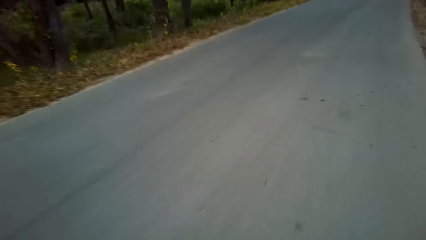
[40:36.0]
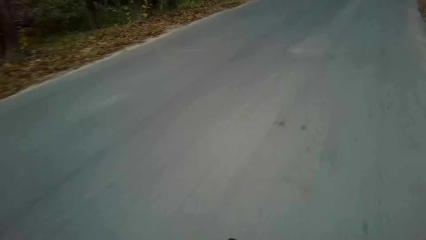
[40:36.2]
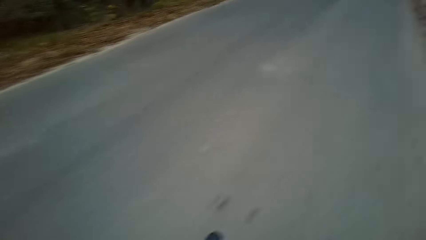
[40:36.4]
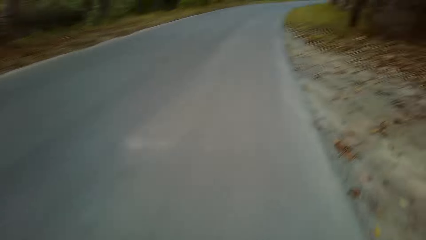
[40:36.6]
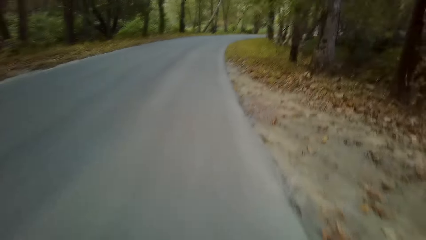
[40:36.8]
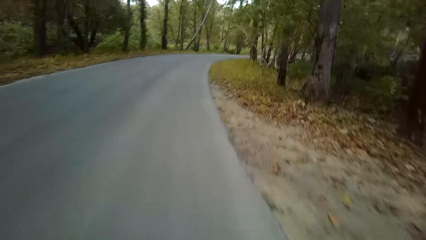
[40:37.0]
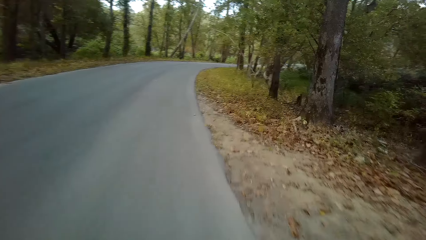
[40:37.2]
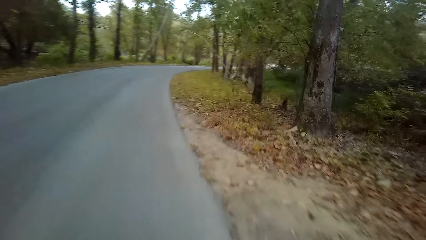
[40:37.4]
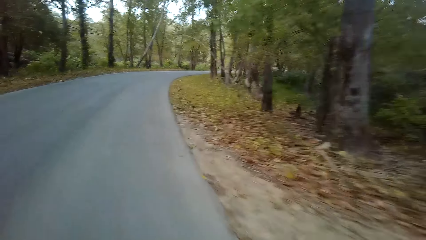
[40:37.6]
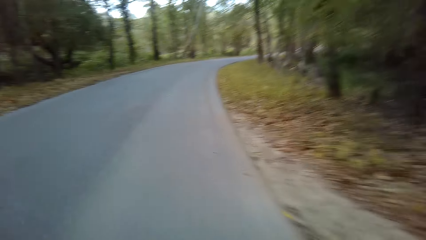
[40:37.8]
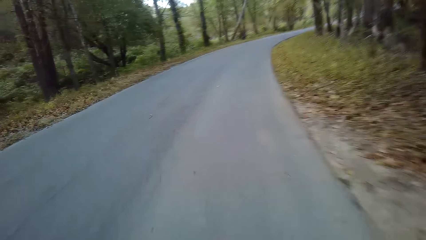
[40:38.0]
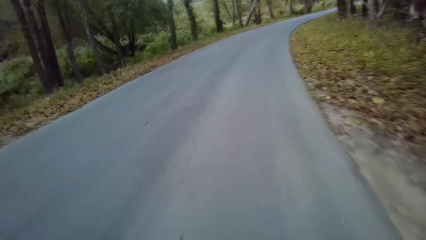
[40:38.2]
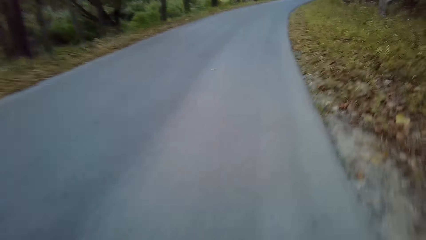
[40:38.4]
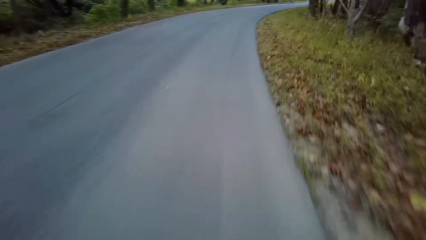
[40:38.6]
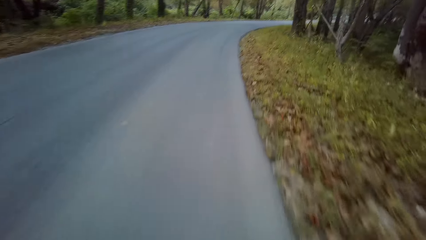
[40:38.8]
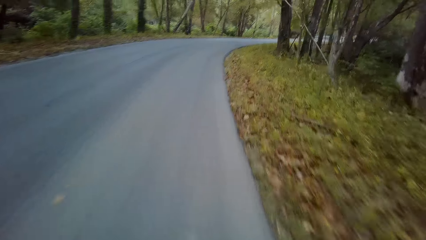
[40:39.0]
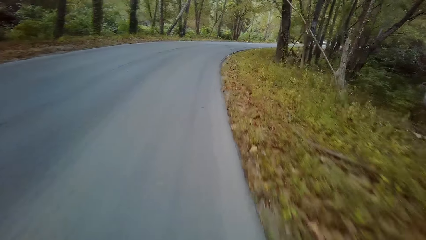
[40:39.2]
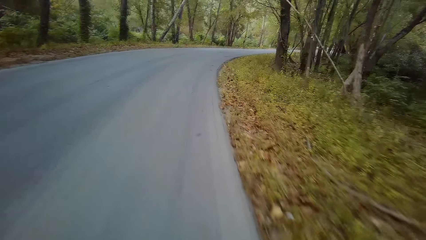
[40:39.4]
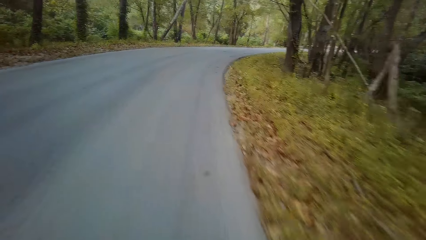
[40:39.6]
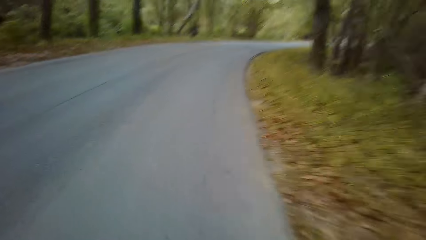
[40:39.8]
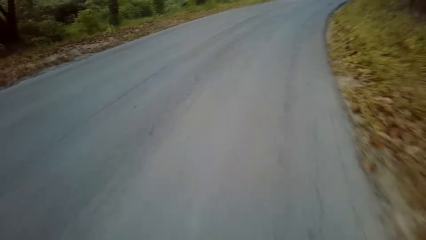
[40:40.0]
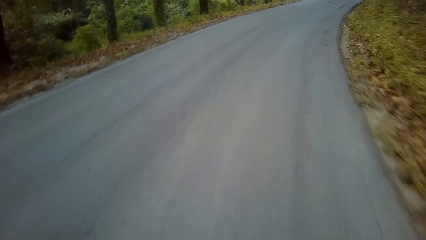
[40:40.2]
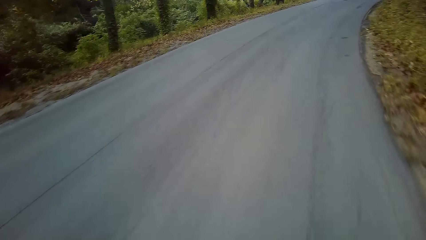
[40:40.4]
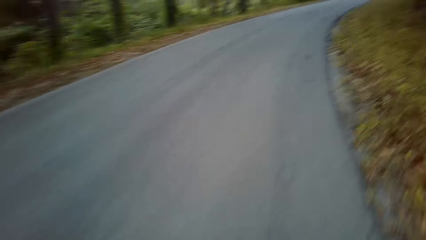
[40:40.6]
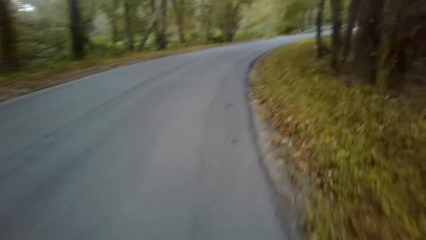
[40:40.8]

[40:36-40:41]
The camera wearer raises a hand.

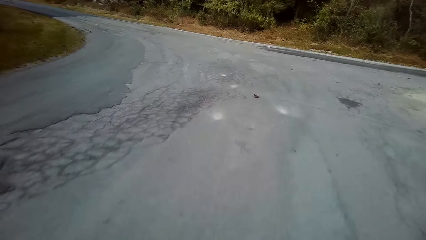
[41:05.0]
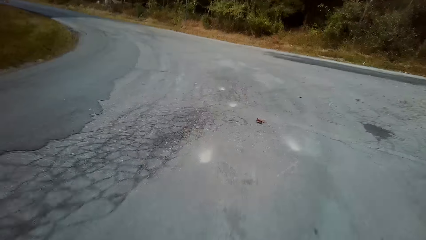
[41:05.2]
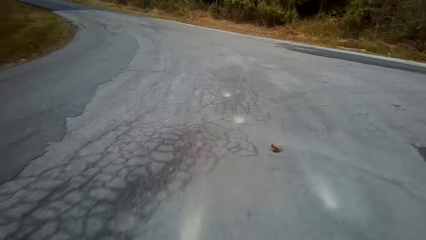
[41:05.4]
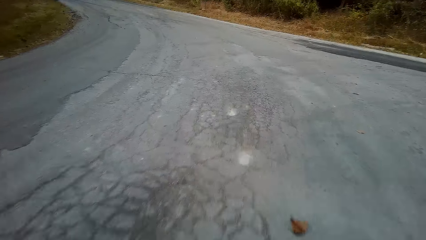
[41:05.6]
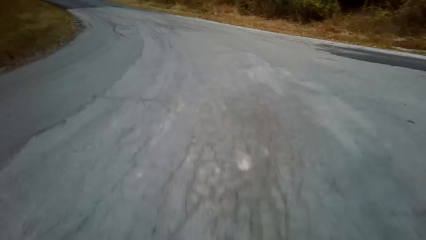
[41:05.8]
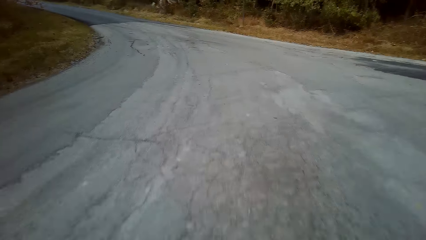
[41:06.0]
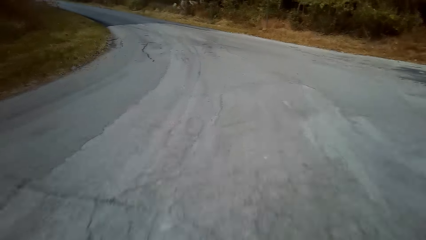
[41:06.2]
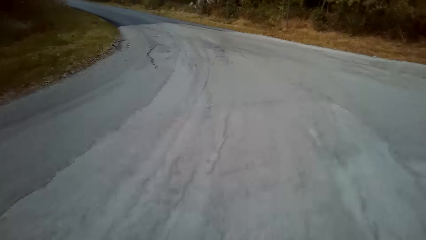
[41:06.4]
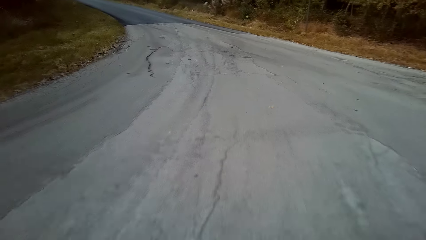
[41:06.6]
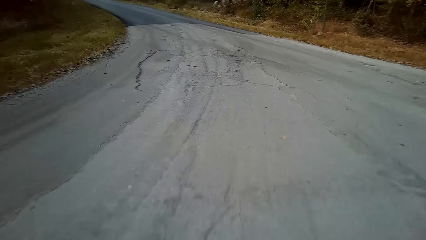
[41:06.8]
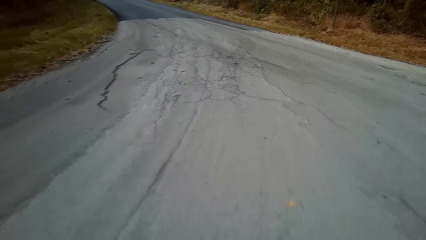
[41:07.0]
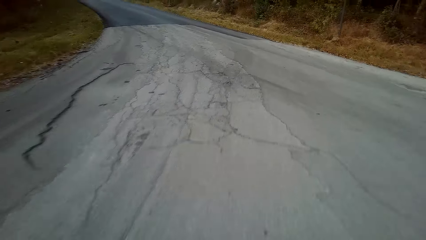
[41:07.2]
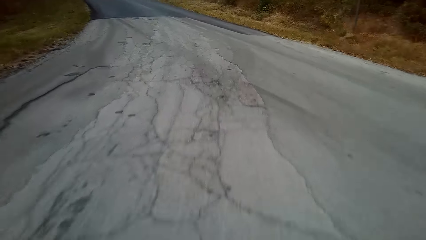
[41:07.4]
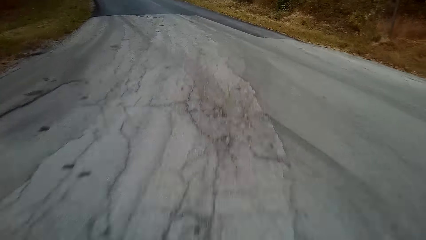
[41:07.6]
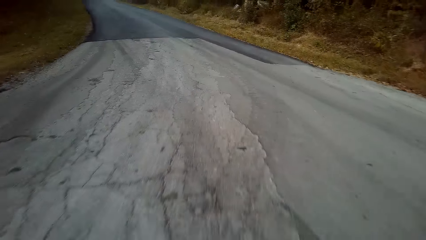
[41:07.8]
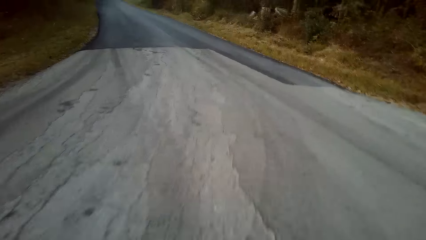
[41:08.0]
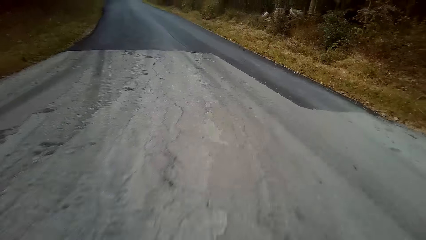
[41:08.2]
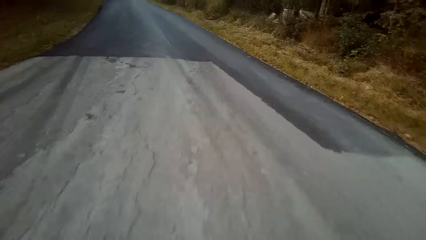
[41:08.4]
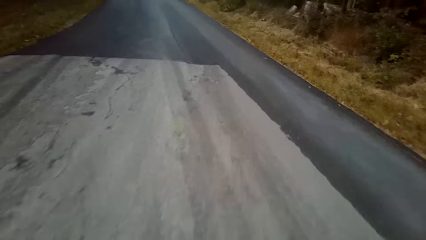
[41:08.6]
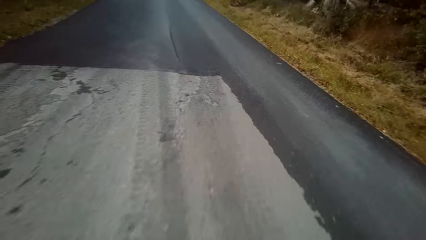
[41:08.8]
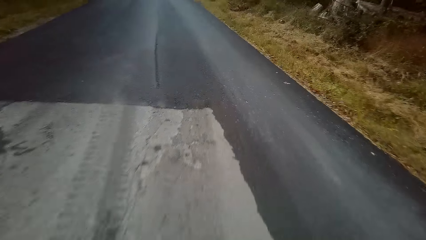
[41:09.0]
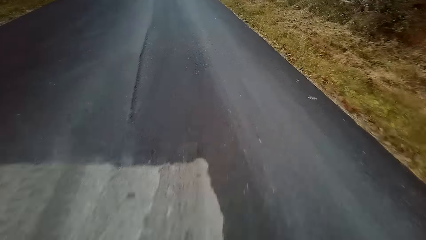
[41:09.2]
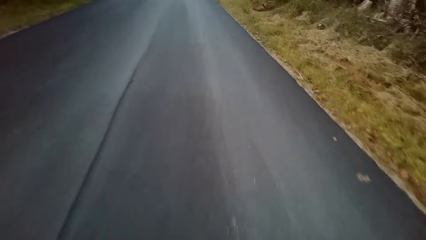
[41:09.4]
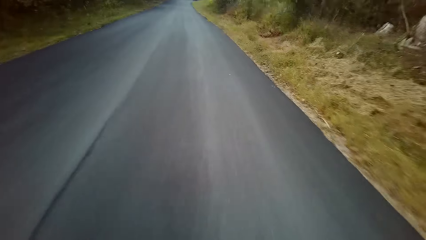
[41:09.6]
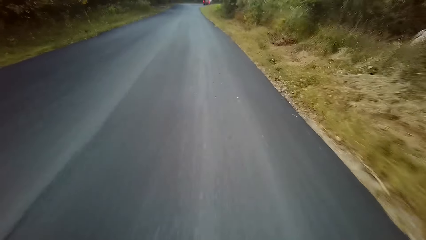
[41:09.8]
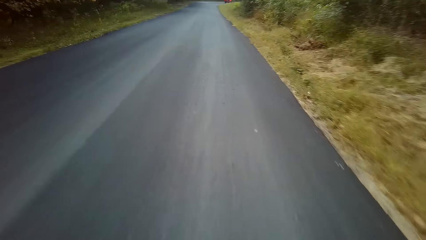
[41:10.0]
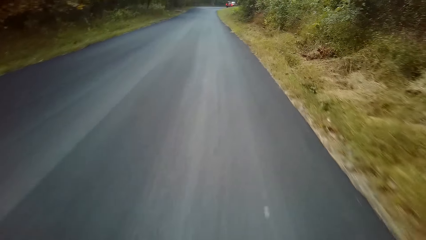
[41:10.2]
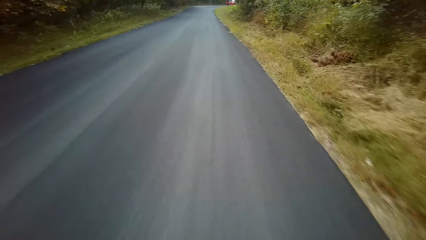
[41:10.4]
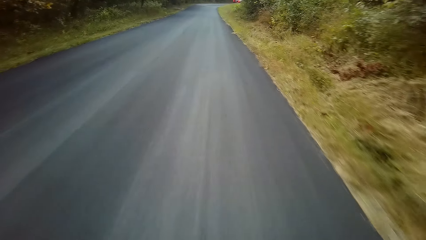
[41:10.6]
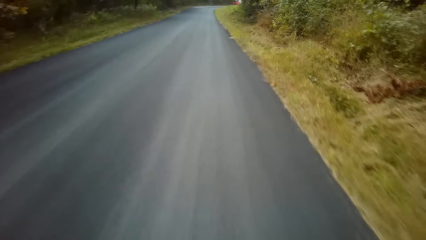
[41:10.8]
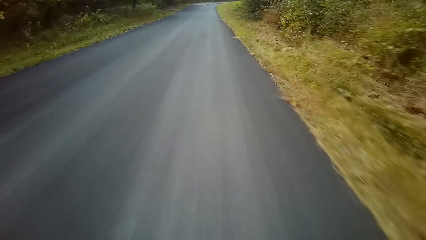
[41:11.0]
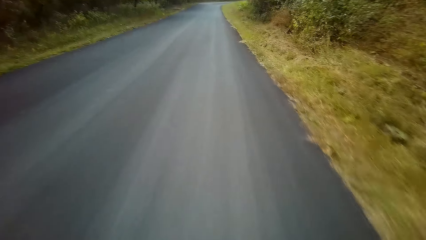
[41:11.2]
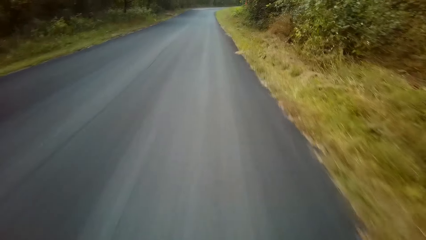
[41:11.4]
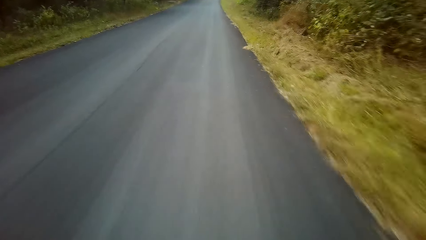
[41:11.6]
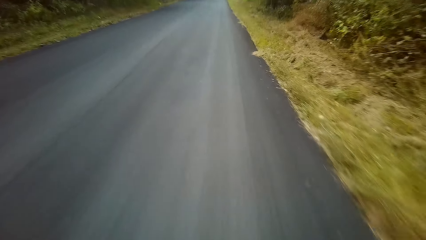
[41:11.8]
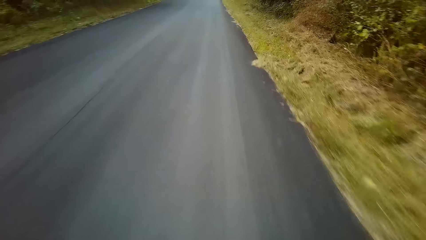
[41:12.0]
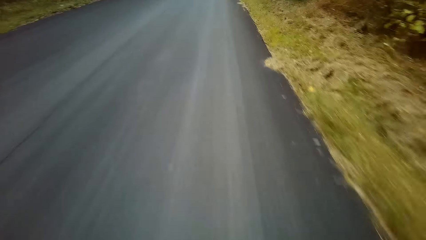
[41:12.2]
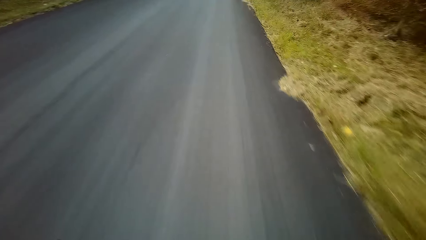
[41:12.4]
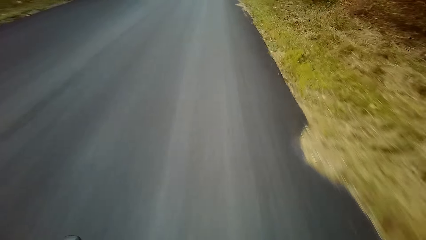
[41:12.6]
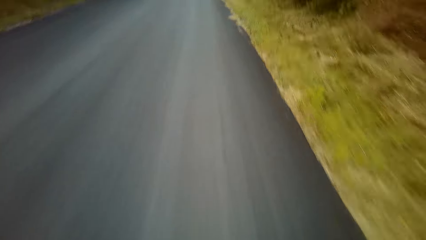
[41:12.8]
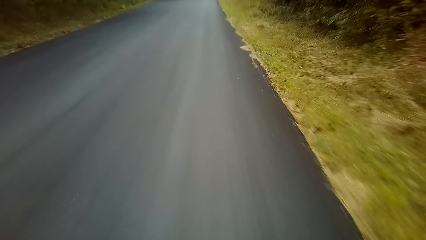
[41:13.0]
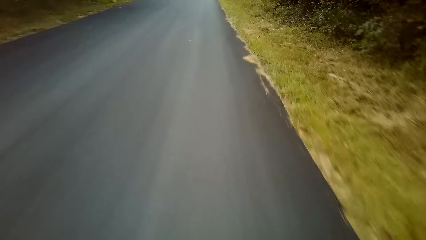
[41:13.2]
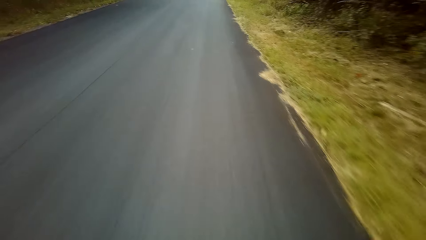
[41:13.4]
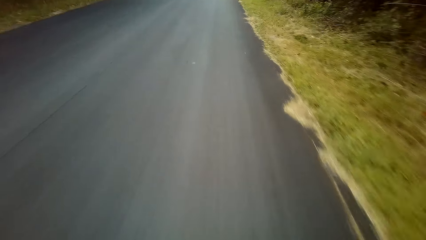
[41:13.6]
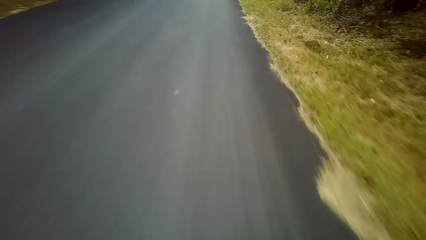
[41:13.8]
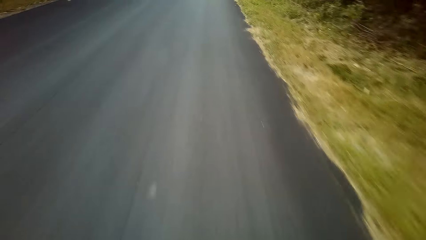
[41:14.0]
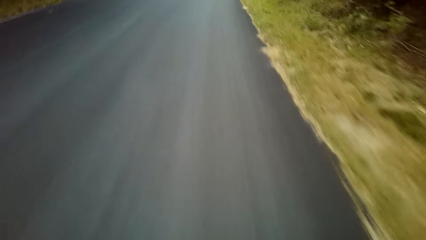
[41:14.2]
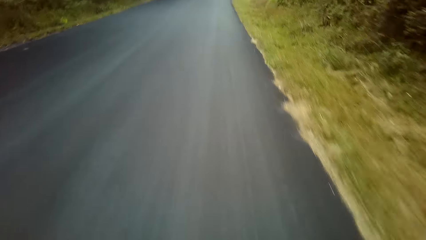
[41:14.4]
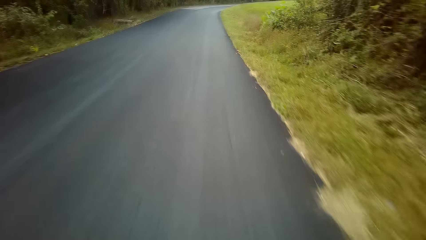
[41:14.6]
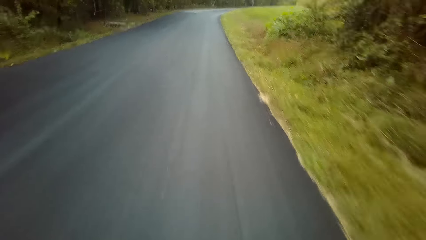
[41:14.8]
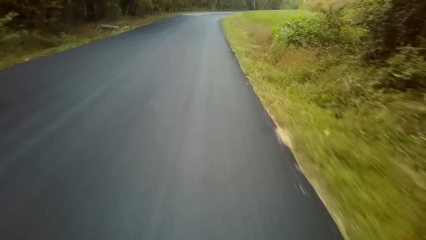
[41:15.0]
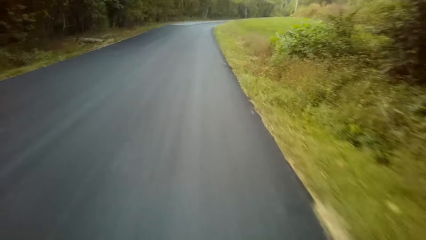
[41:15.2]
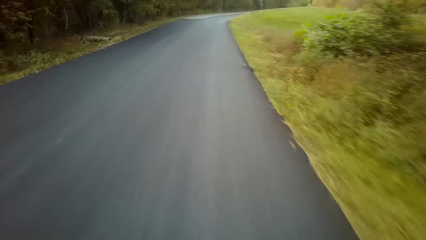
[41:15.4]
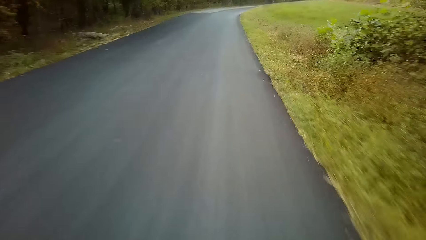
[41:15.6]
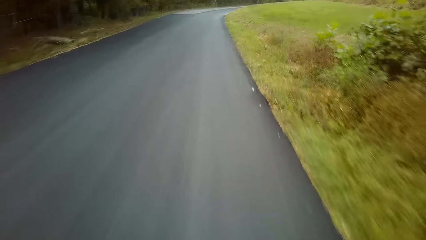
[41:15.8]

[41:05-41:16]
The camera wearer turns left. They cycle a bicycle on the road.
